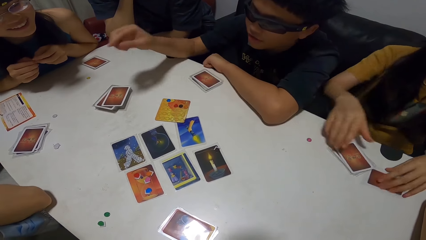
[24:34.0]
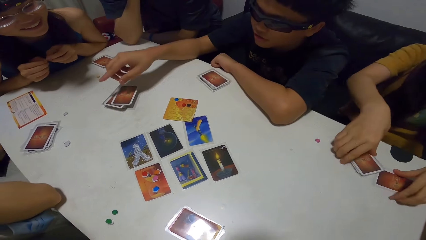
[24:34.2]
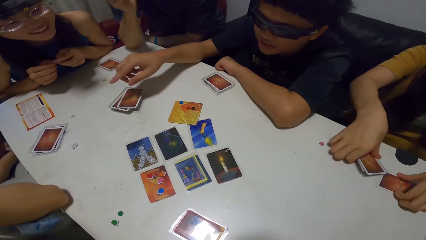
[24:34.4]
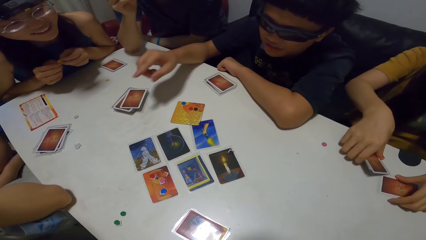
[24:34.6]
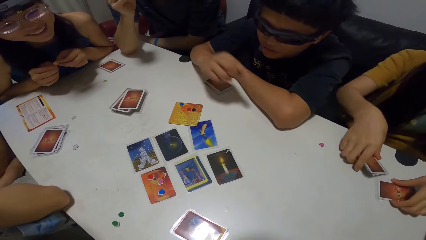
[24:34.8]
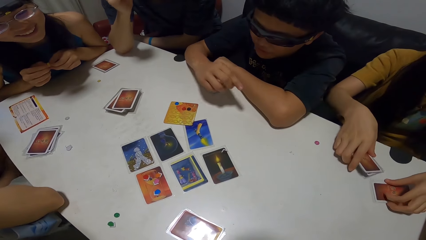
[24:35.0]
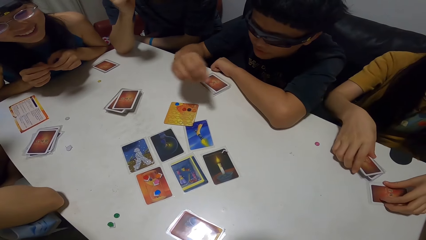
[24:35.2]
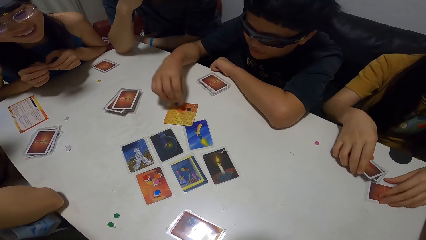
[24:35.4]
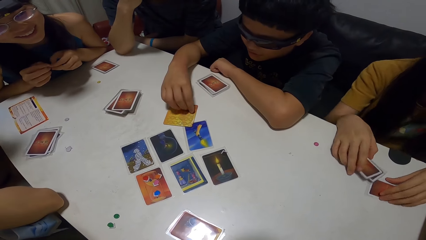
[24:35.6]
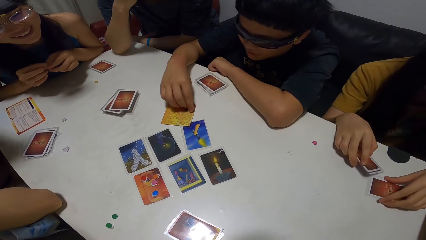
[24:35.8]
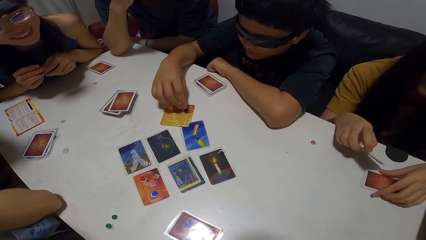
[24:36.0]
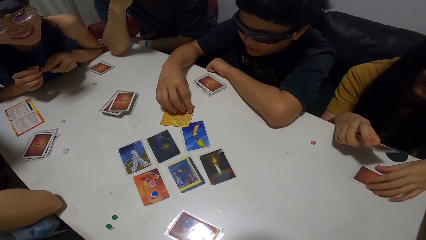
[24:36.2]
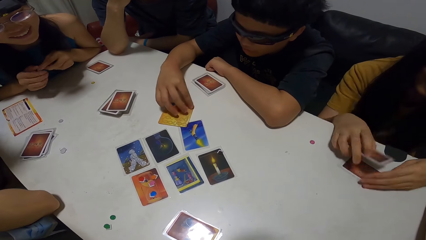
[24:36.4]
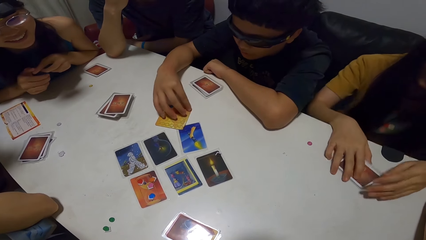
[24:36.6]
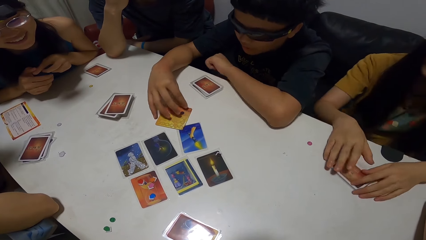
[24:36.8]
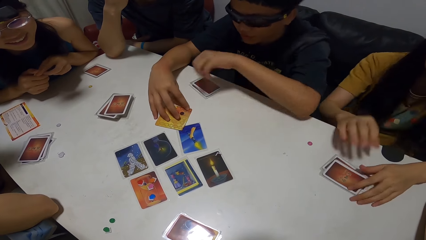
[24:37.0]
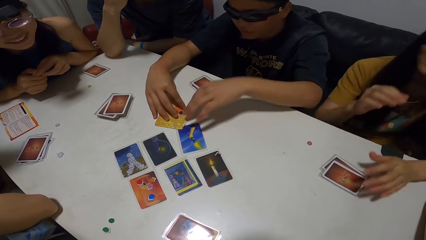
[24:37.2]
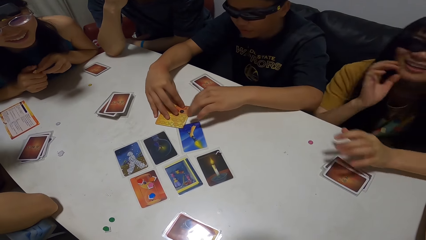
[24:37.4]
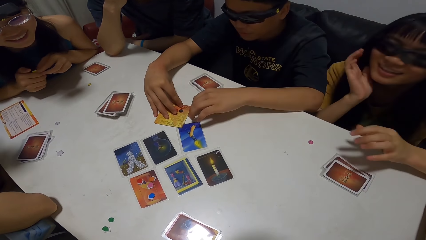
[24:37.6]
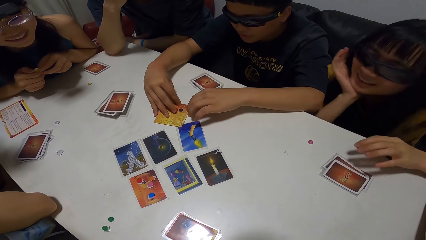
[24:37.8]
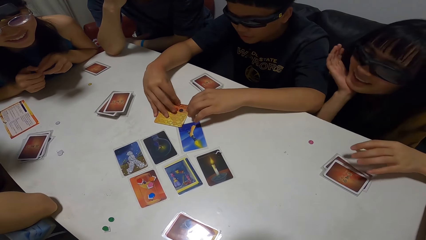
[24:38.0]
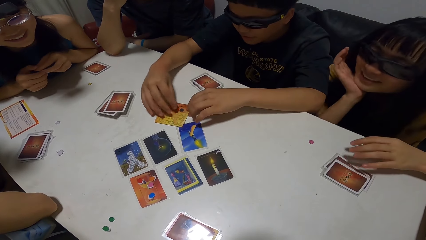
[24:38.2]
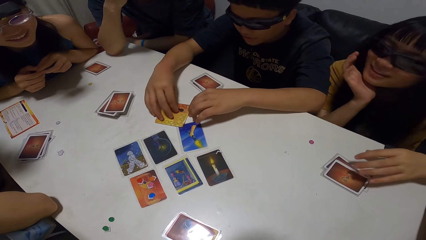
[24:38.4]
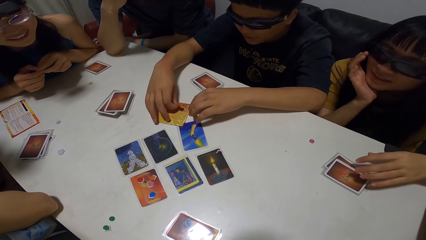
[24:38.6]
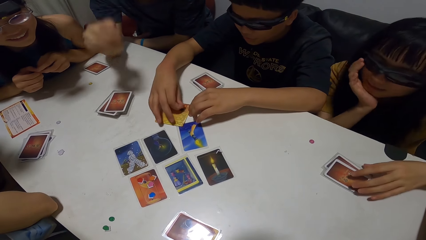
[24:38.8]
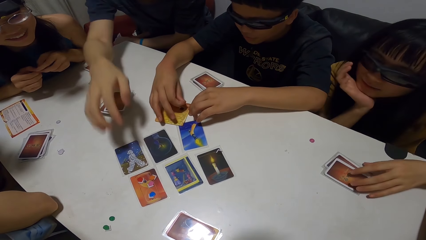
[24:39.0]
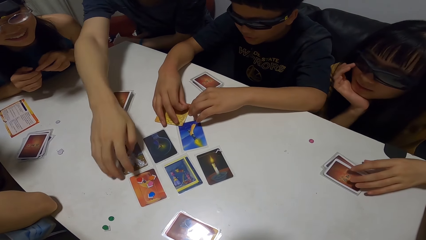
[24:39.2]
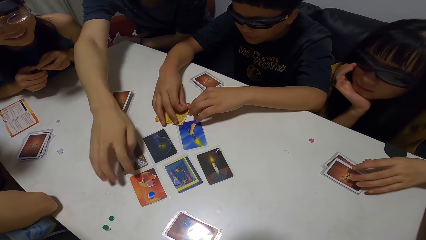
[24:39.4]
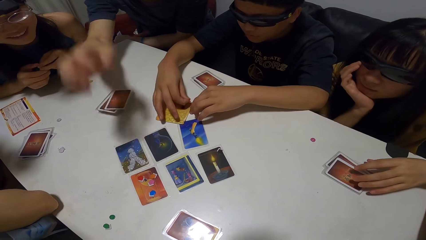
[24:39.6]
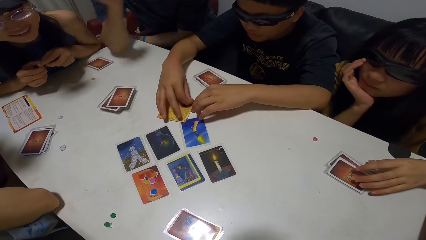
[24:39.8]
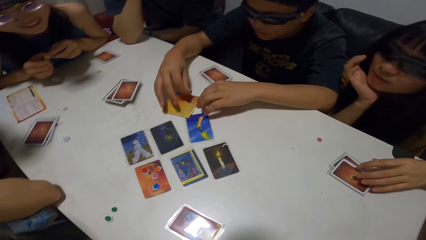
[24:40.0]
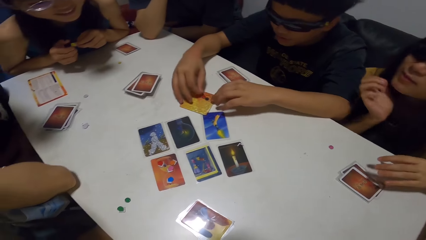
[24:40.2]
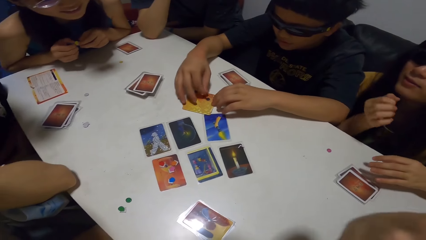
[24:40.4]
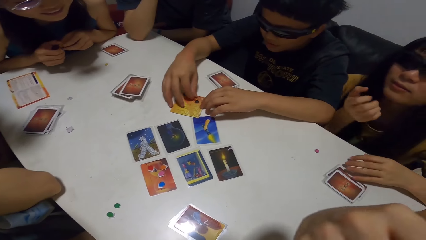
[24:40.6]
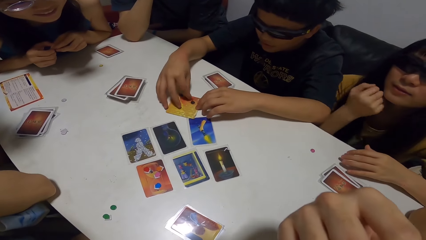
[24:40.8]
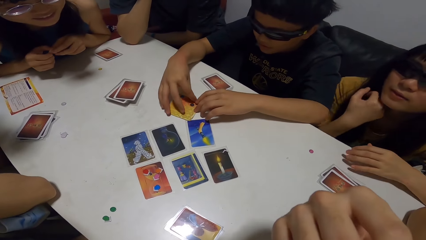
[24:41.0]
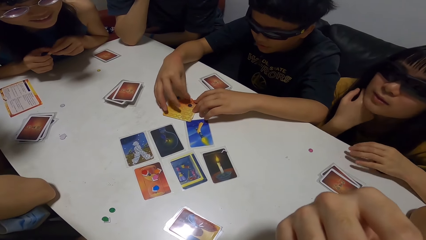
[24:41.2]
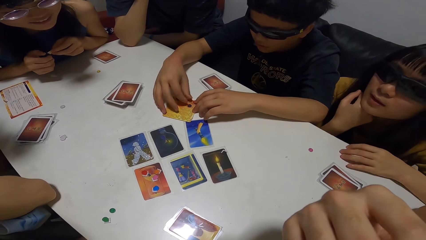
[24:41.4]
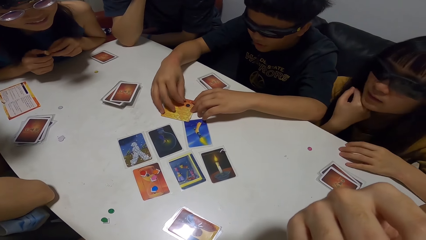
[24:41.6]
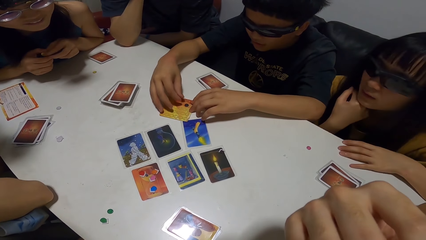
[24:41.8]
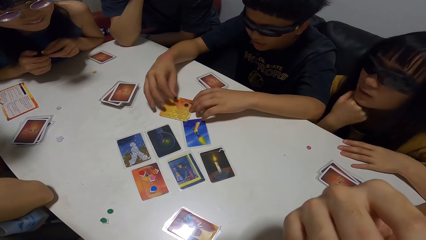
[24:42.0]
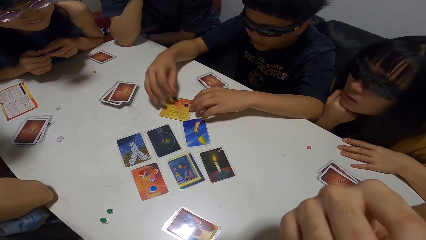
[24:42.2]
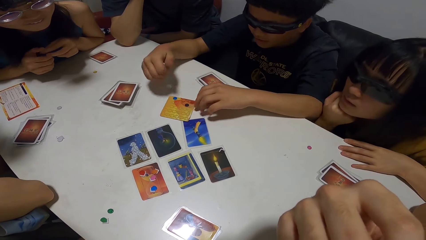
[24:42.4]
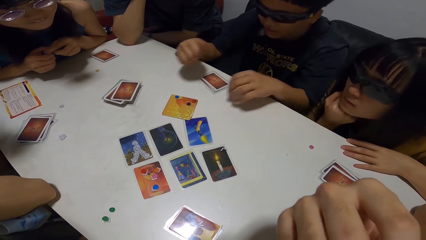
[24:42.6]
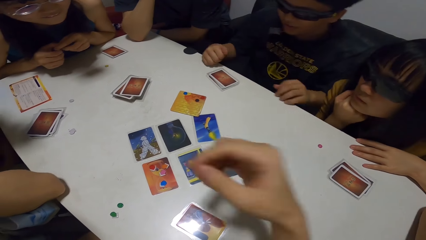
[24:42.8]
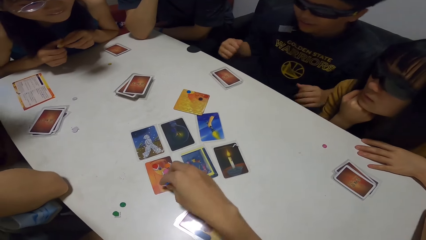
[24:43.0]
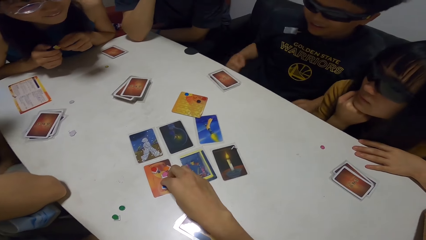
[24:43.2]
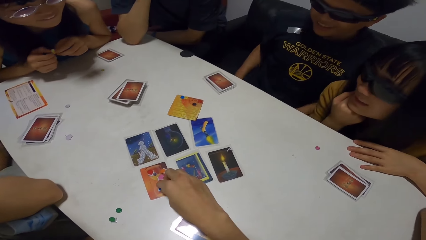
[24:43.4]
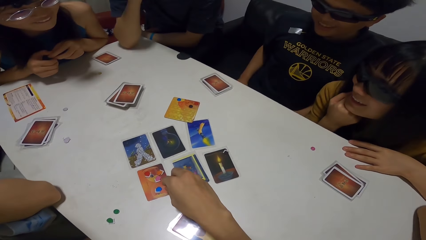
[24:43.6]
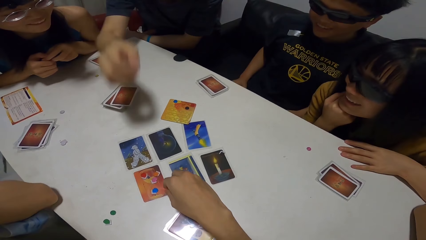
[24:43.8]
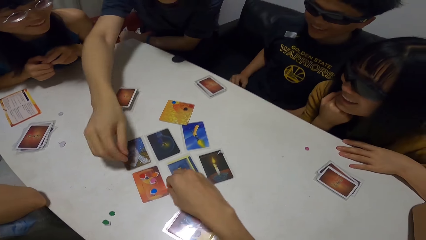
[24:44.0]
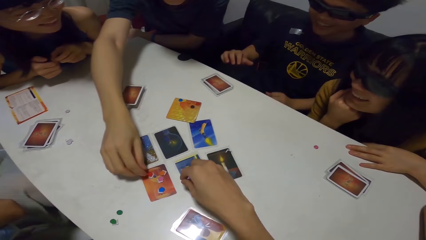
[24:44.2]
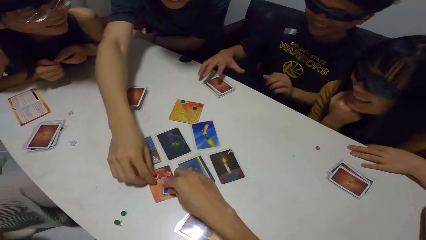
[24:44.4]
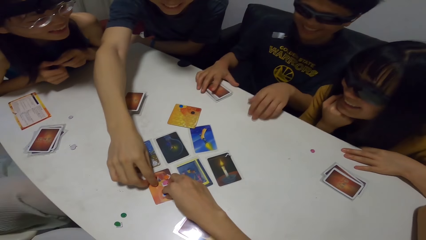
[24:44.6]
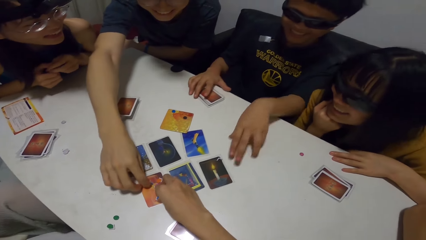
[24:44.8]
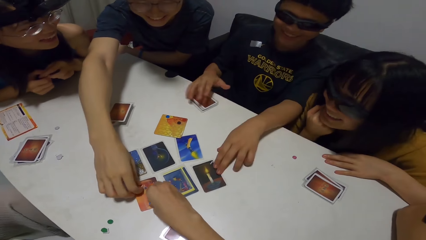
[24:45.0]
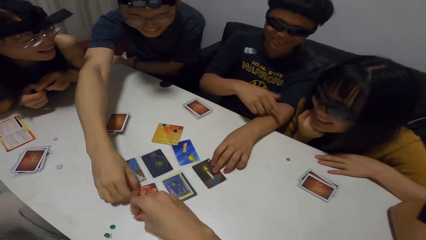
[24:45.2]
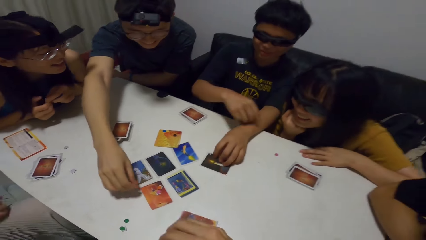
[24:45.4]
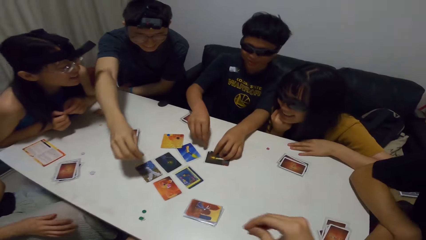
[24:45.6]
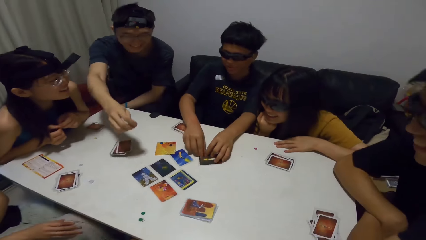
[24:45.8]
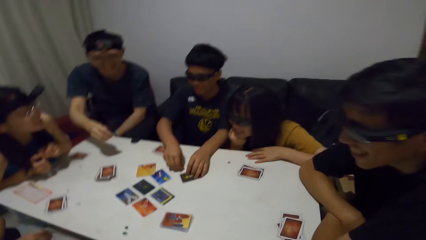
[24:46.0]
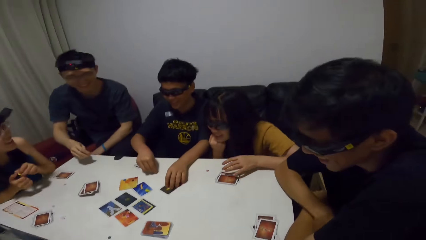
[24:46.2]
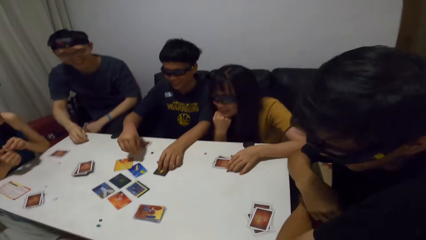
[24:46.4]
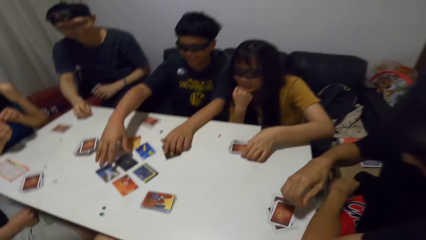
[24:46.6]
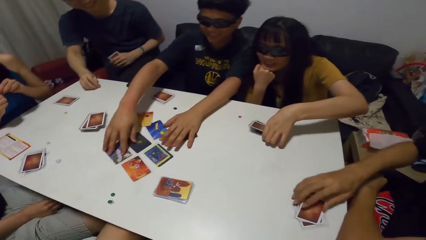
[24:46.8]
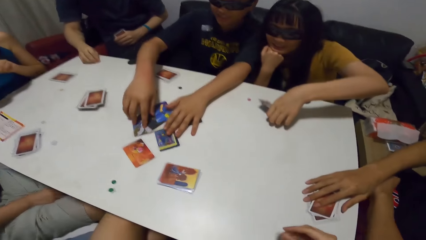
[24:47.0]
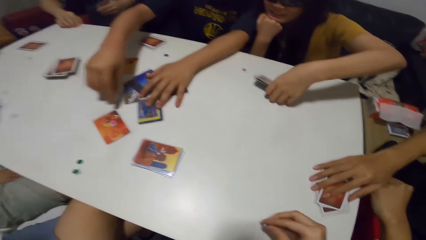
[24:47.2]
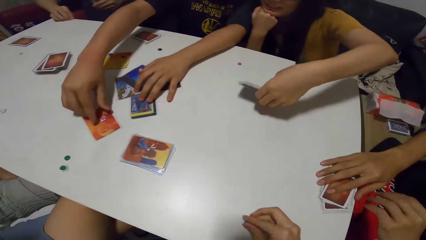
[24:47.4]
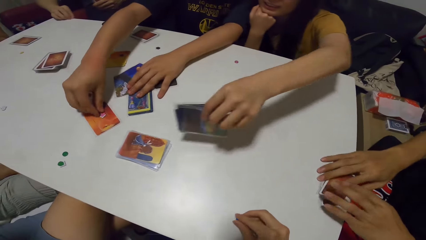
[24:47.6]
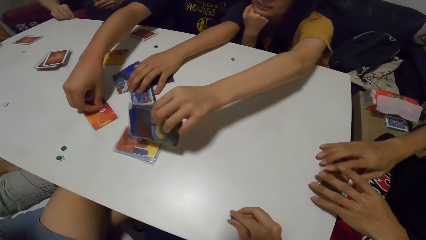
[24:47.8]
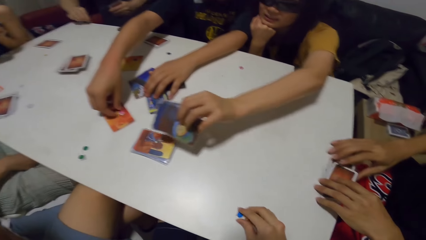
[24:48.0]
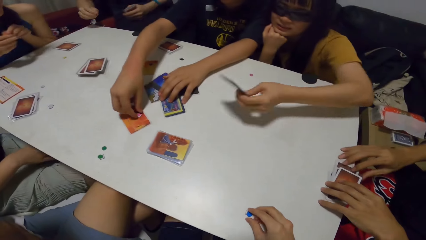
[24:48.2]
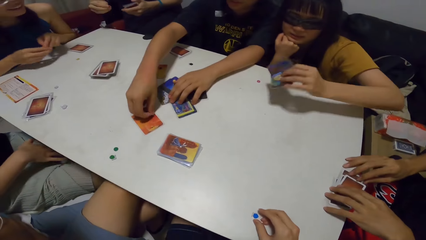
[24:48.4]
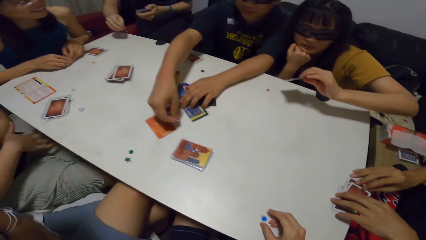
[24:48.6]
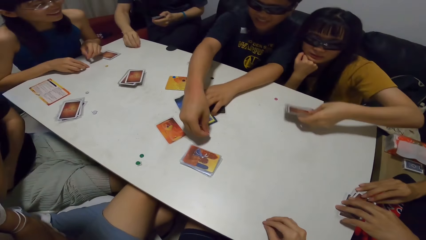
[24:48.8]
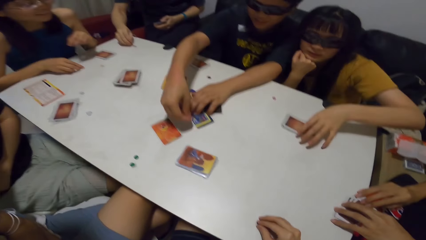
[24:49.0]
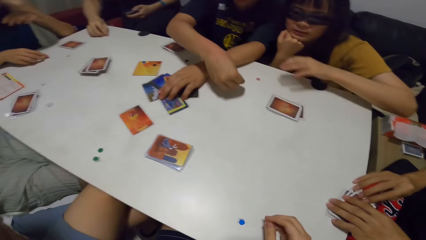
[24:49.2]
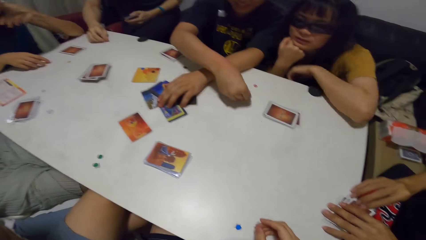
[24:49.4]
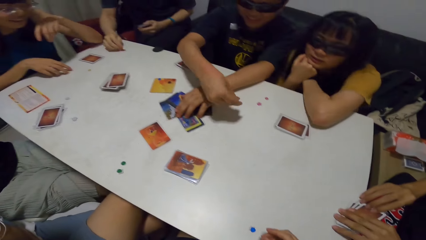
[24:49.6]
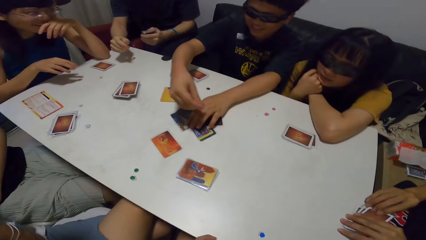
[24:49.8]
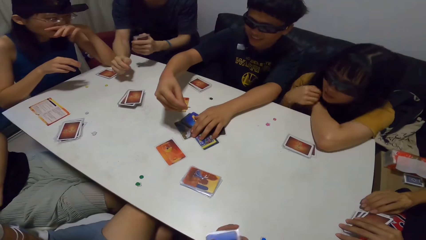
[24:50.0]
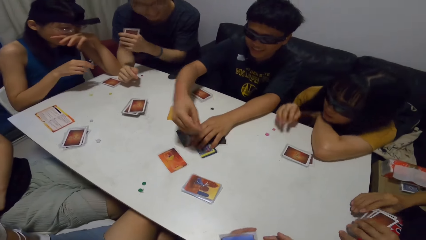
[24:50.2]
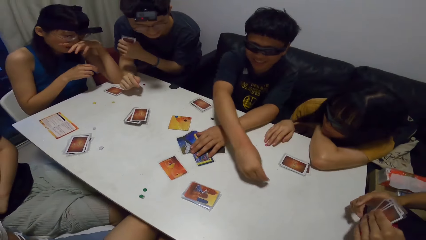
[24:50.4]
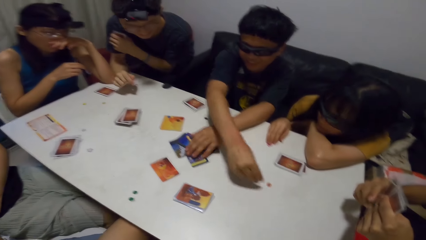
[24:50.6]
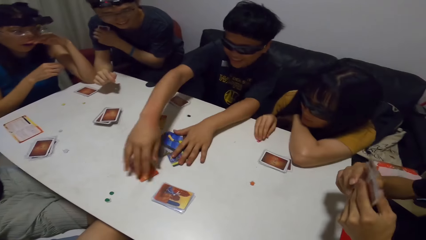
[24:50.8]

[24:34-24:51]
The man interacts with several people. The woman takes the cards on the table with her left hand and takes the card on the table with her right hand. The man plays the card with his left hand. The woman puts the cards on each other. The man places his right hand on the card. Another man touches the dice on the card. The camera wearer takes a dice from the card. The second man takes a dice from the card. The first man moves a card on the table with his right hand. The woman takes the cards on the table with her right hand. The first man places his hand on some cards on the table. A third man takes cards from the table. The first man takes a dice from the card with his left hand. The third man takes the cards from the table. The second man drops the dice on the table with his left hand. The woman drops the cards on the table. The first man puts the dice on the table.
